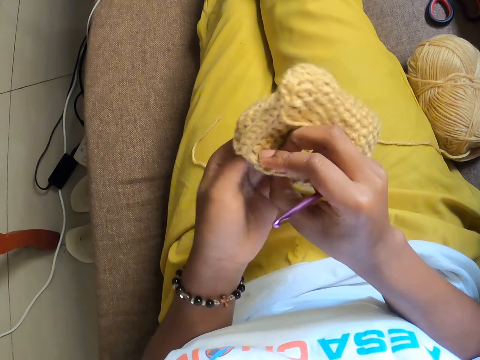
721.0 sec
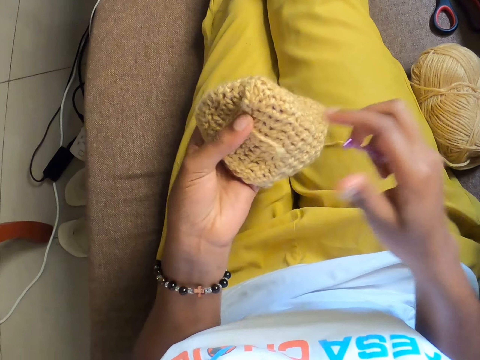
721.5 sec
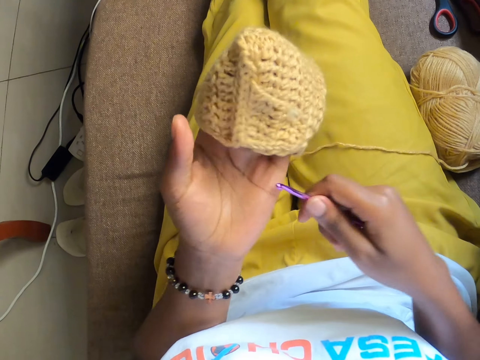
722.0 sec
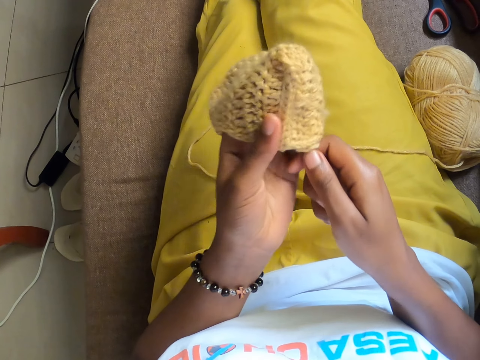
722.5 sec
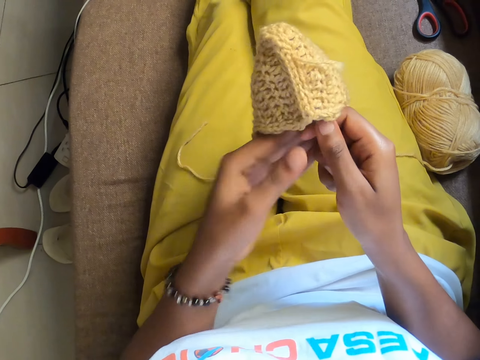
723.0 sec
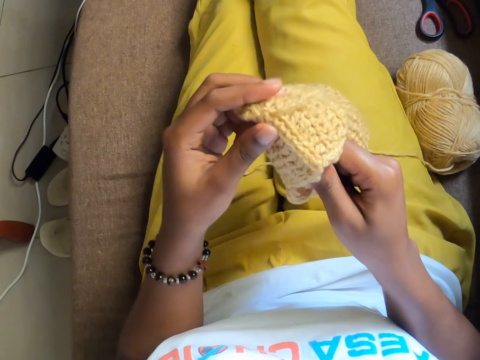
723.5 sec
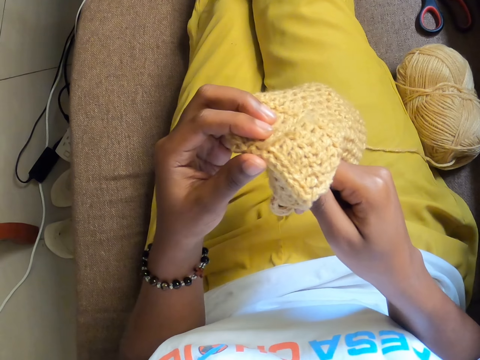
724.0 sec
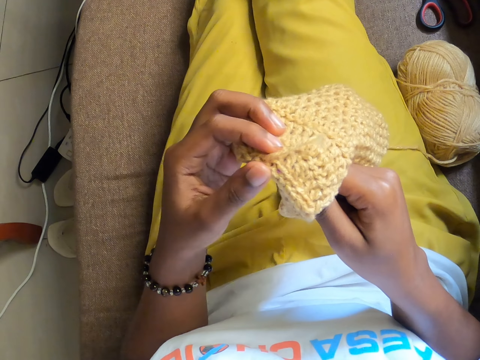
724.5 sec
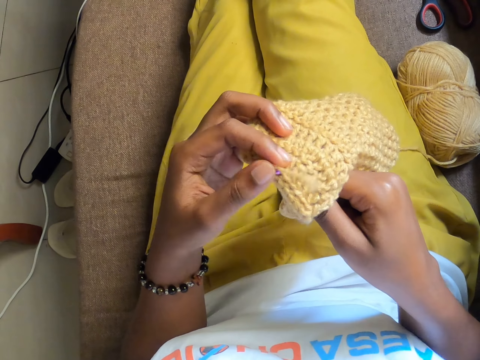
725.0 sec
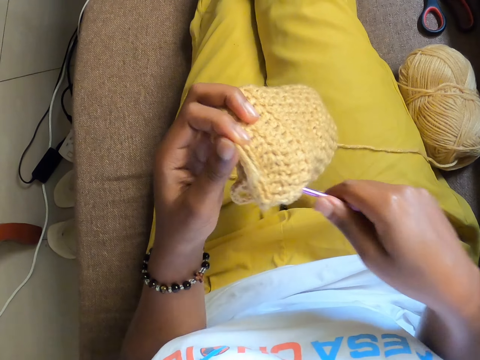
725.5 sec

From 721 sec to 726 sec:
The camera wearer holds the yarn in her left hand. She places the crochet hook in her right hand in the yarn in her left hand.

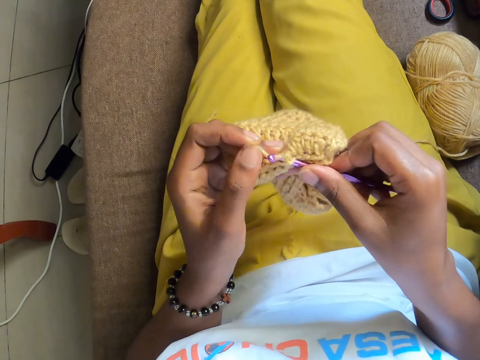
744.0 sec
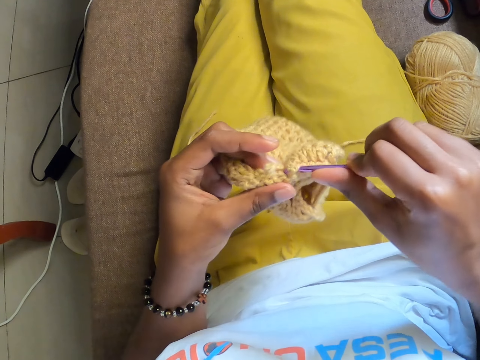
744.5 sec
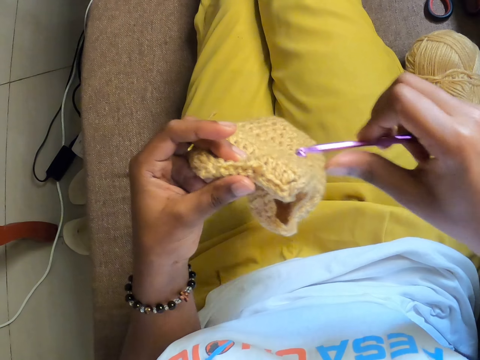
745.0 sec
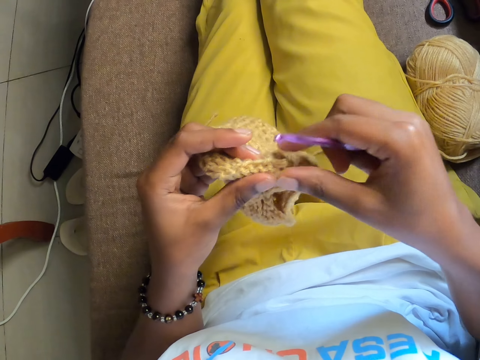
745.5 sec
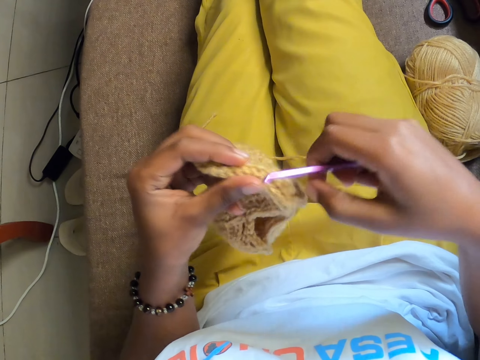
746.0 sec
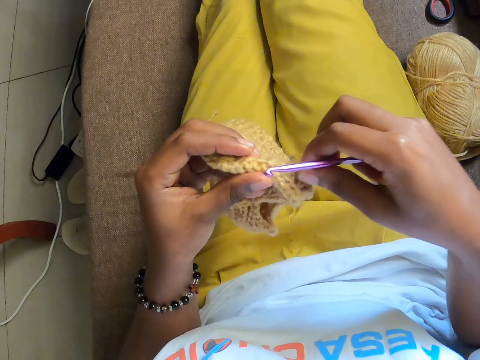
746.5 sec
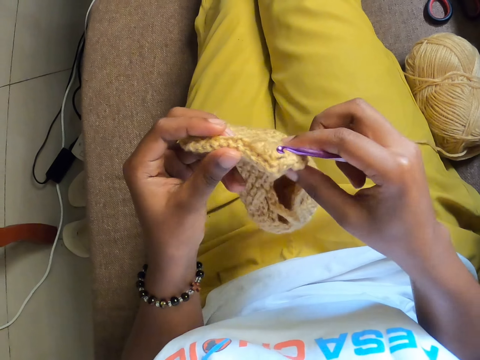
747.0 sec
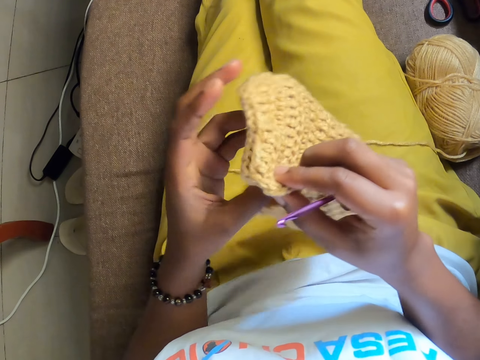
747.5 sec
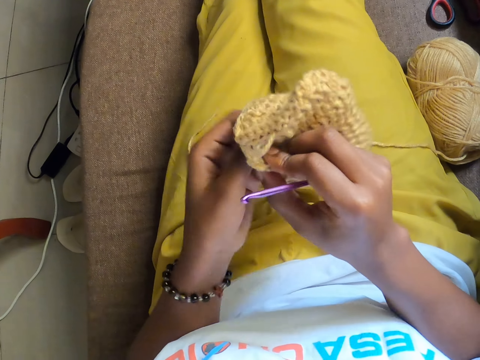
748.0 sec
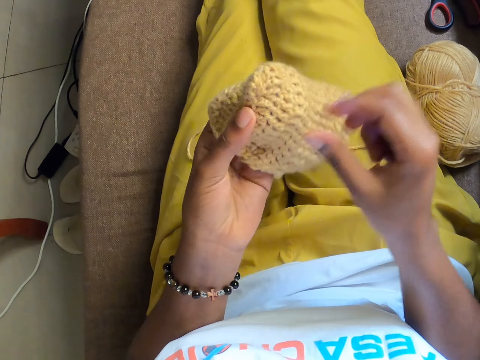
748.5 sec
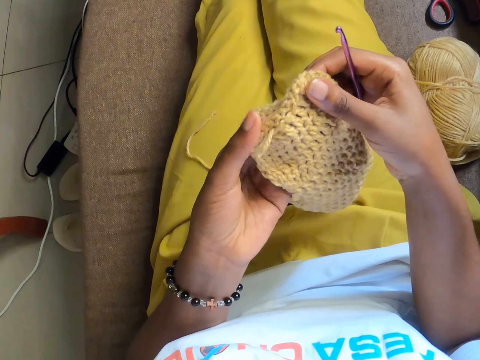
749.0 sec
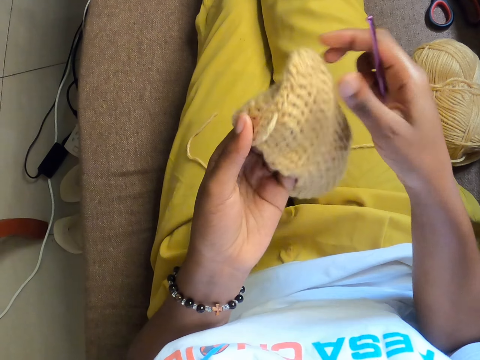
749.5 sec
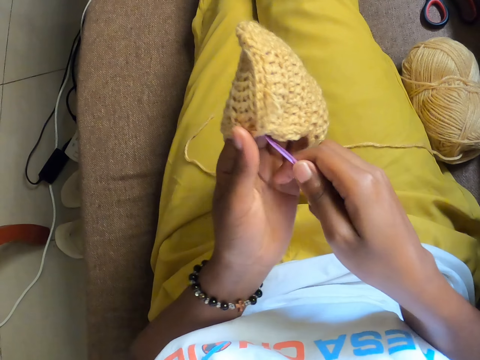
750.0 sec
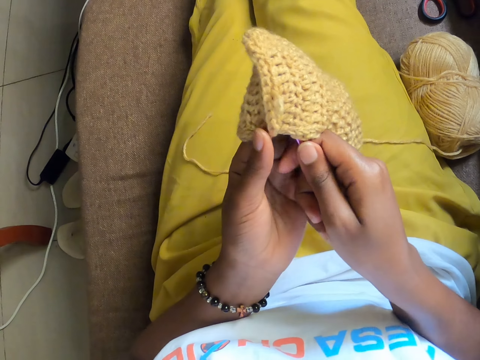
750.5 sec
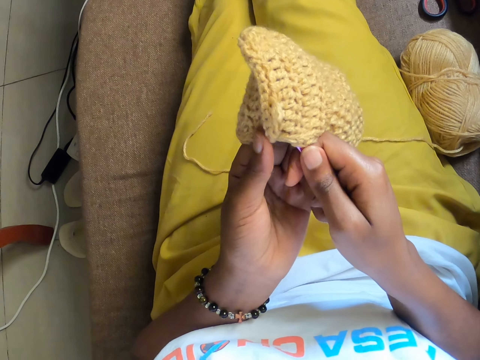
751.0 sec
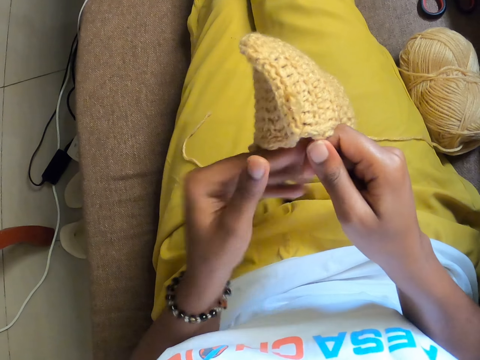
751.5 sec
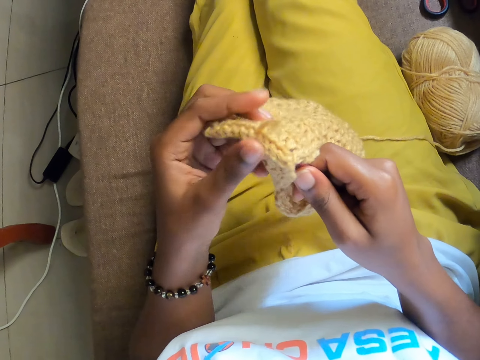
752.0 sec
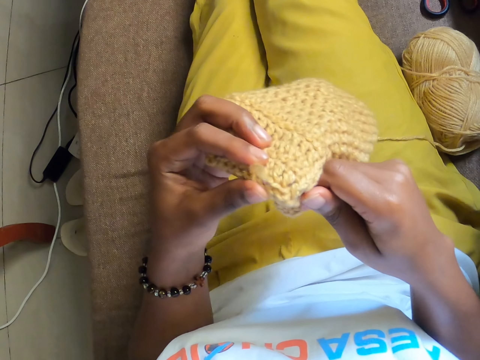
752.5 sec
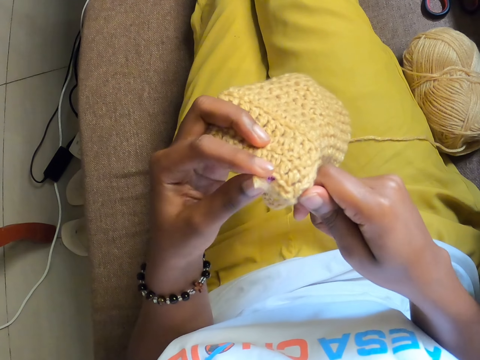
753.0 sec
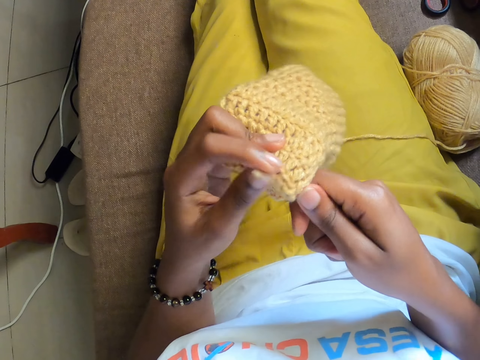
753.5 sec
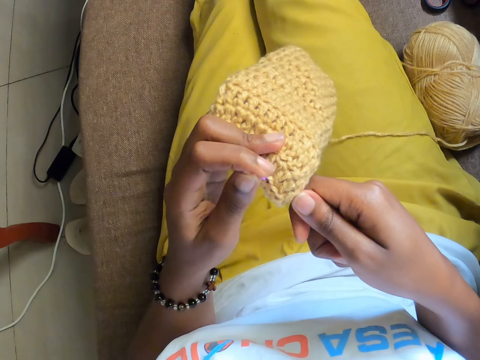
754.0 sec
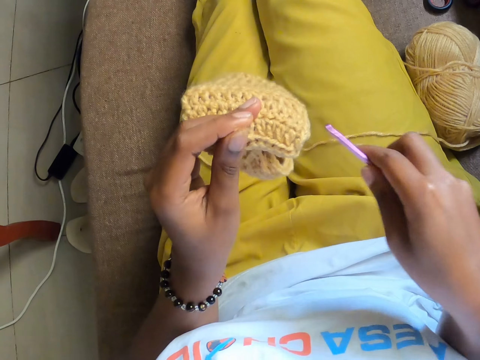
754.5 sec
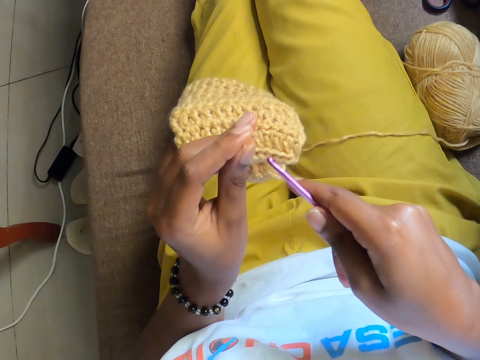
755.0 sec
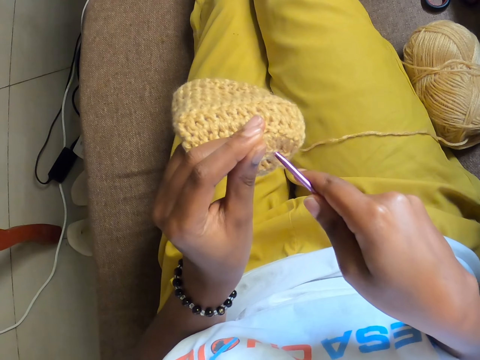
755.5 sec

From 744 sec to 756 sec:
The camera wearer touches the yarn in her left hand with her right hand. She holds the yarn in both hands. She holds the yarn in her left hand. She holds the yarn in both hands. She holds the yarn in her left hand. She crochets the yarn in her left hand with the crochet hook in her right hand.

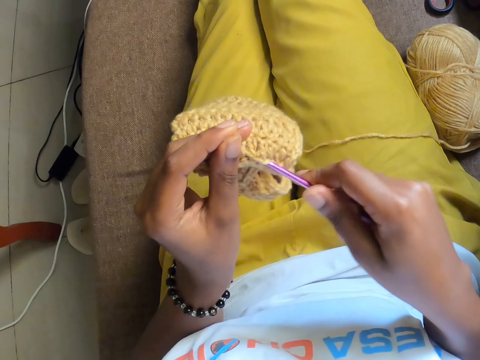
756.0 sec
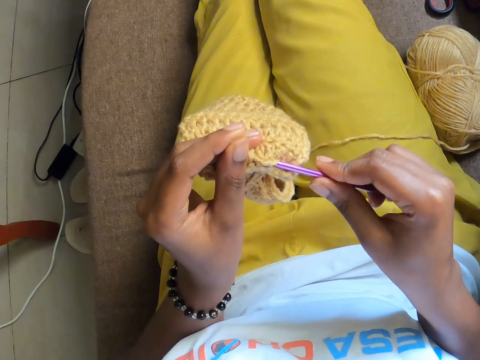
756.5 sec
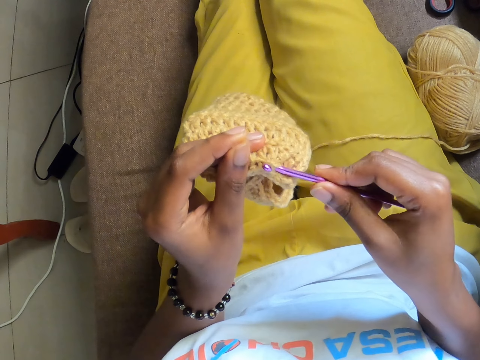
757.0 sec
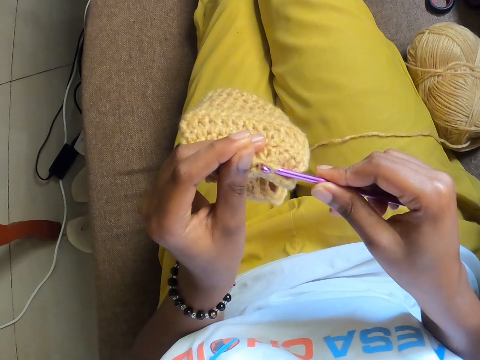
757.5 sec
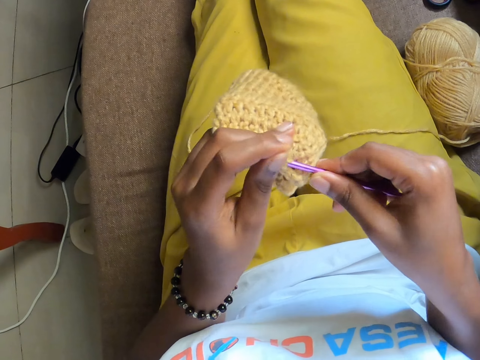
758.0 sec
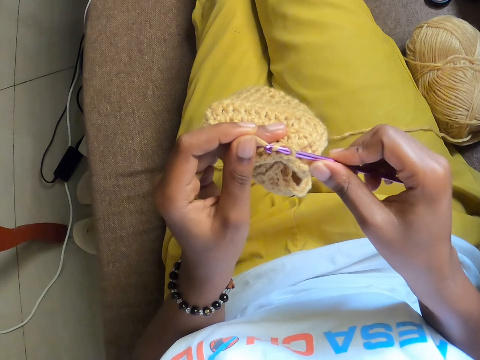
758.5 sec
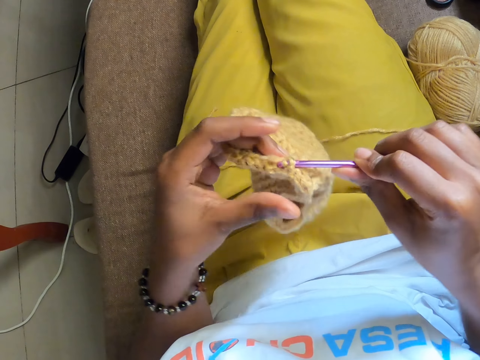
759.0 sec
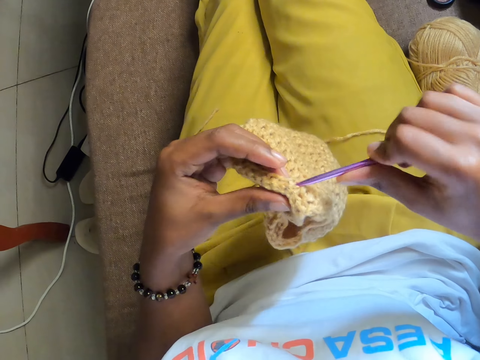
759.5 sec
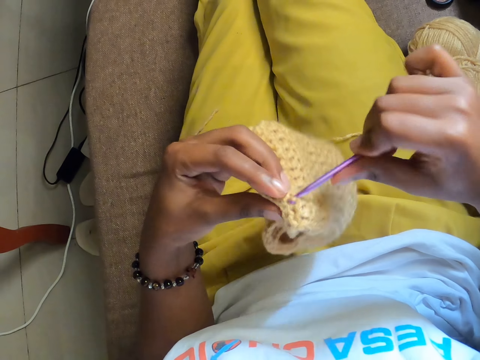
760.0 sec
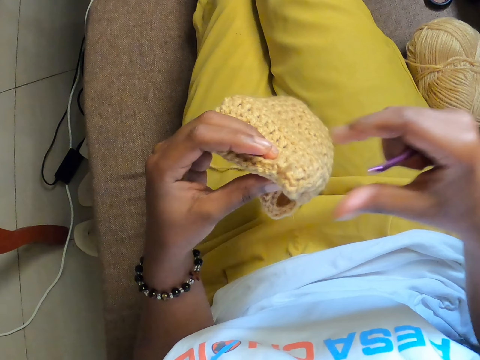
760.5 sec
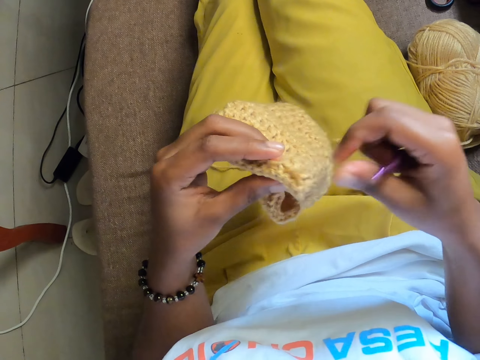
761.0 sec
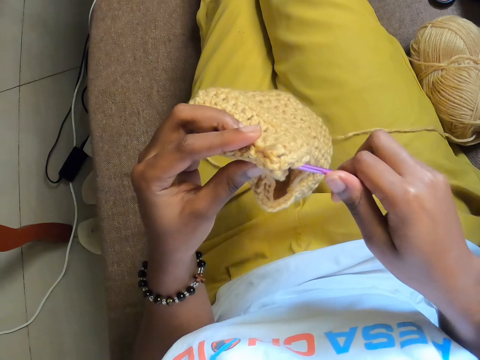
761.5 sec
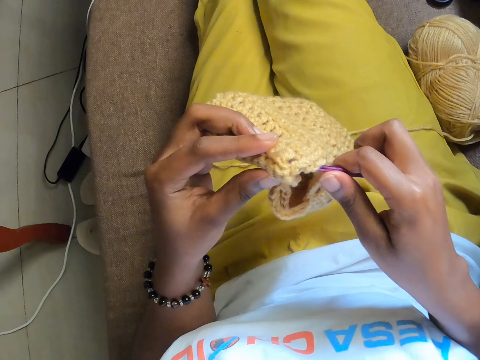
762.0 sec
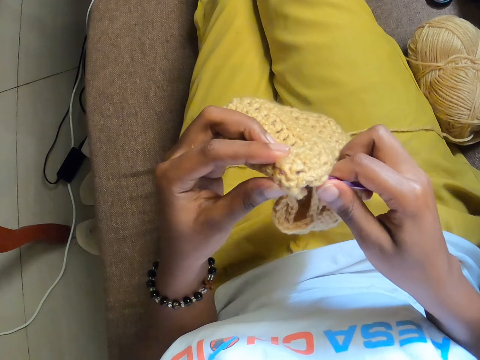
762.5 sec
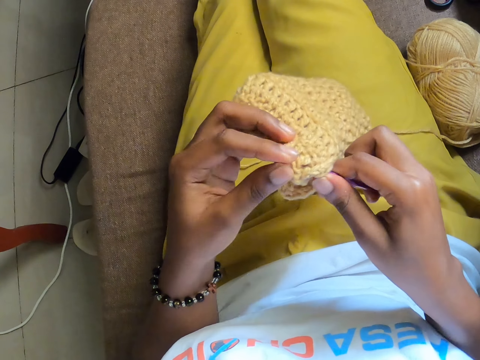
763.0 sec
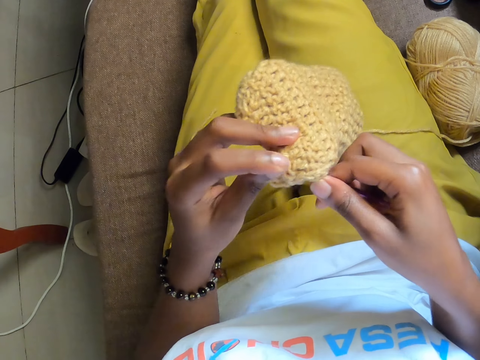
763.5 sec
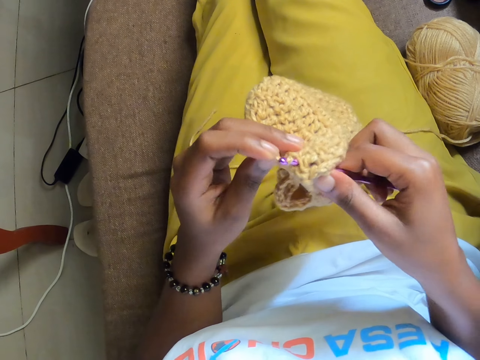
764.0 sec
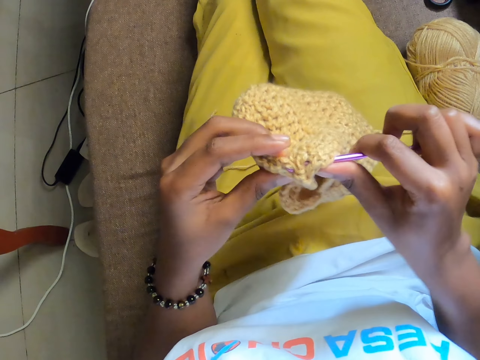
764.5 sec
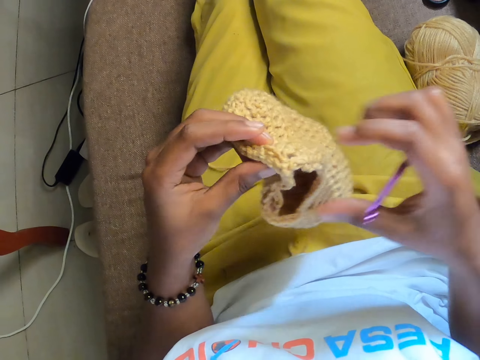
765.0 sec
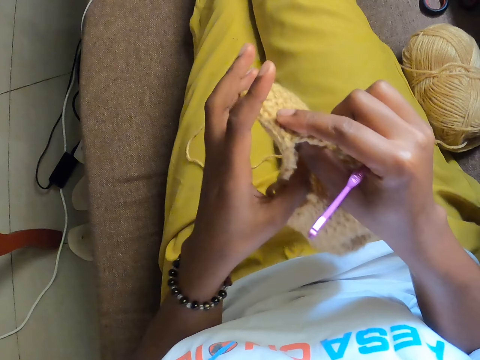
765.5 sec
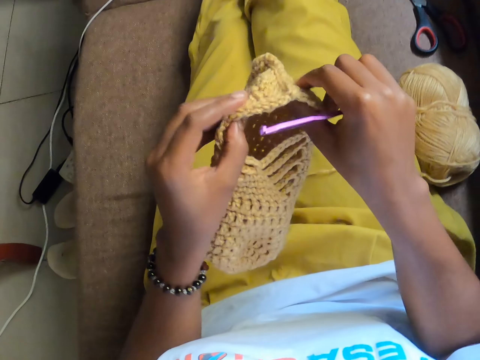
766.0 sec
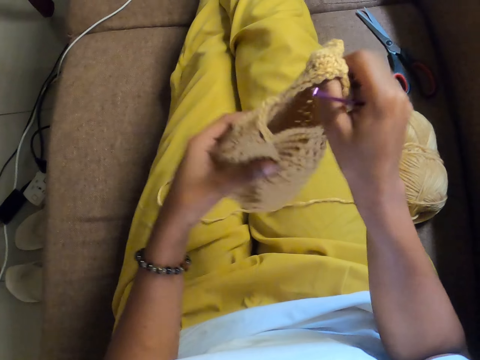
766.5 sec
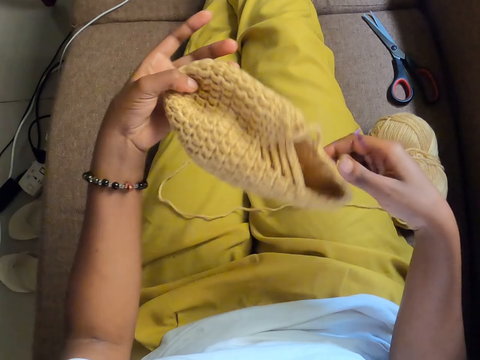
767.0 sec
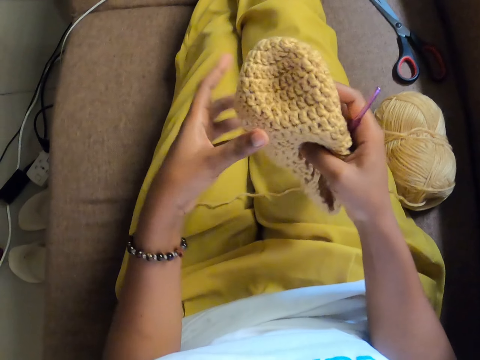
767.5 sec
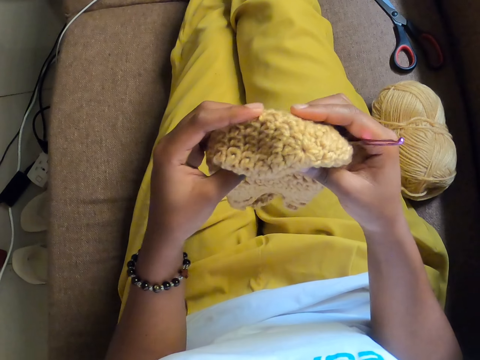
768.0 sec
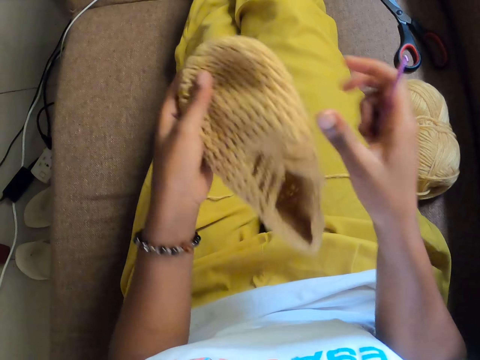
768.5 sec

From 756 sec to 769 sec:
The camera wearer touches the yarn in her left hand with her right hand. She crochets the yarn in her left hand with the crochet hook in her right hand. She holds the yarn in both hands. She stretches the woolen sock.
